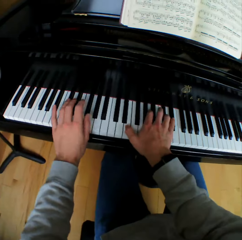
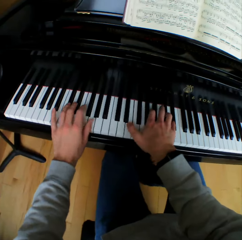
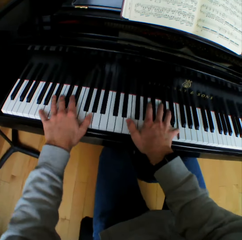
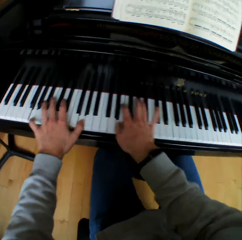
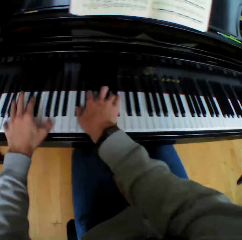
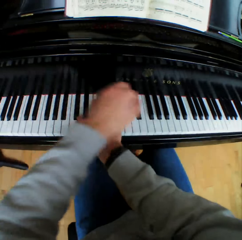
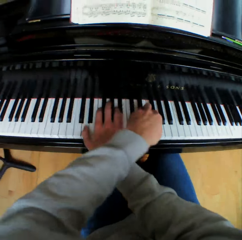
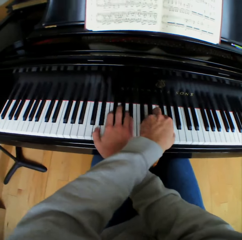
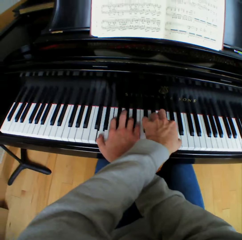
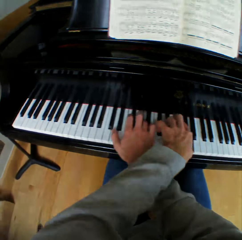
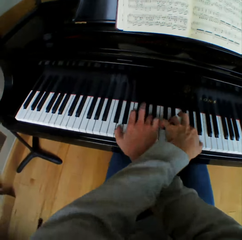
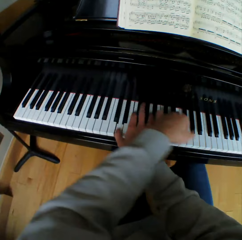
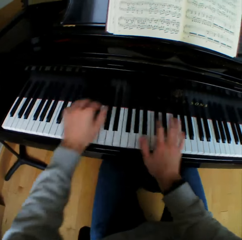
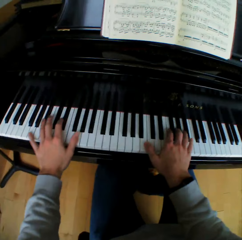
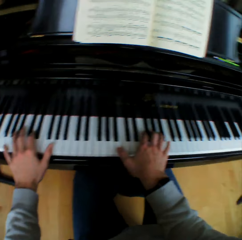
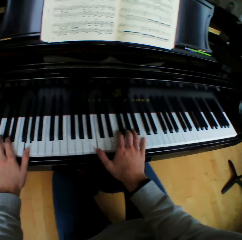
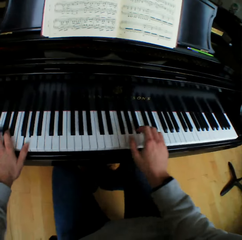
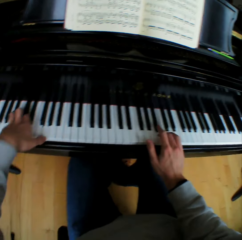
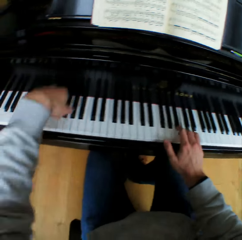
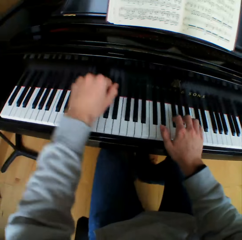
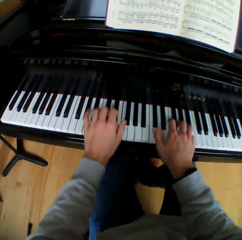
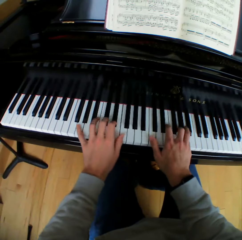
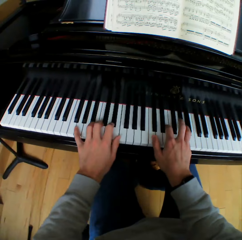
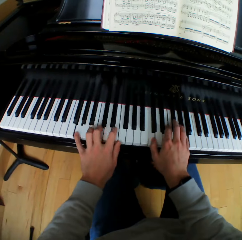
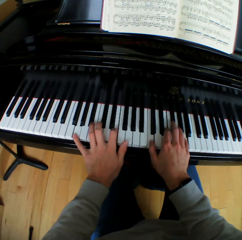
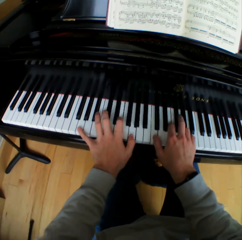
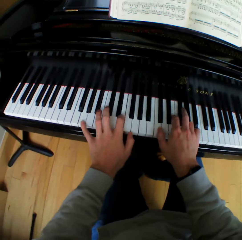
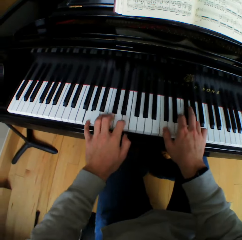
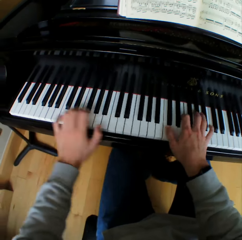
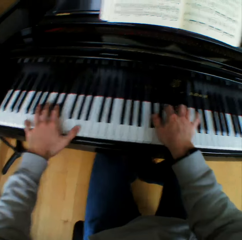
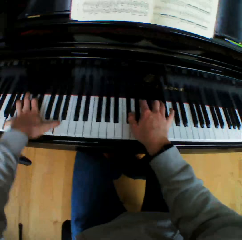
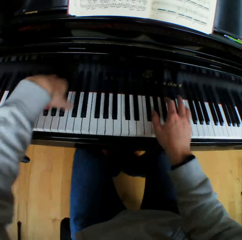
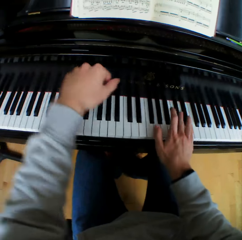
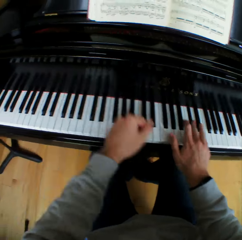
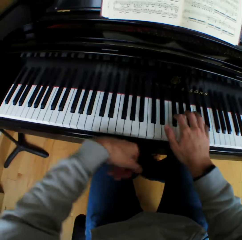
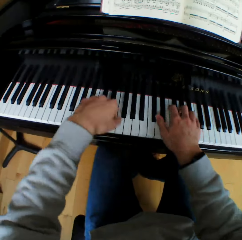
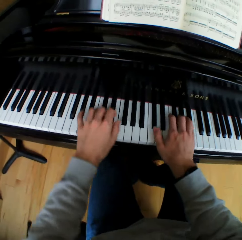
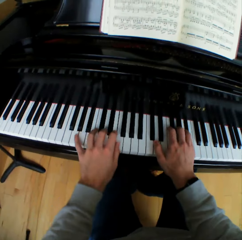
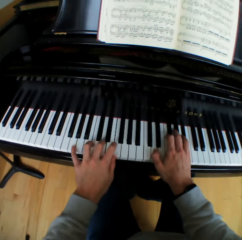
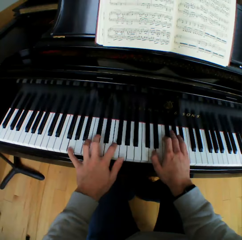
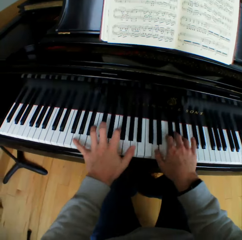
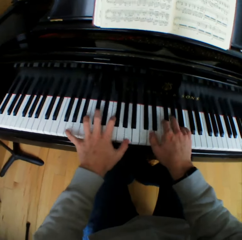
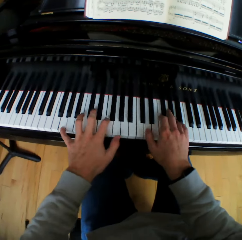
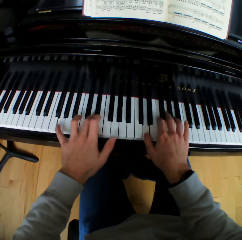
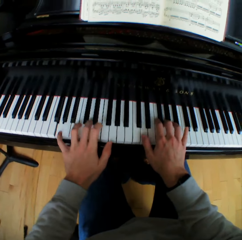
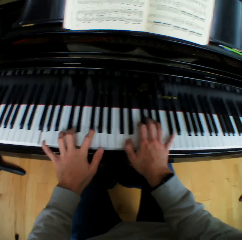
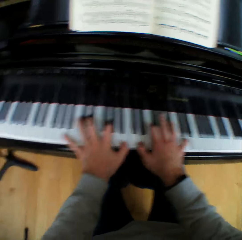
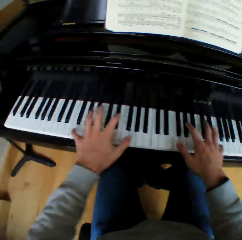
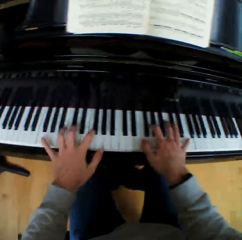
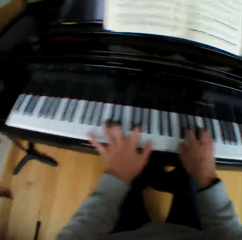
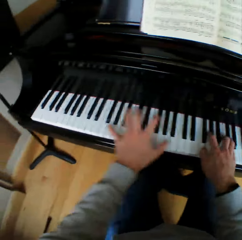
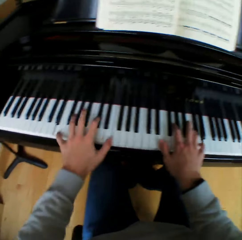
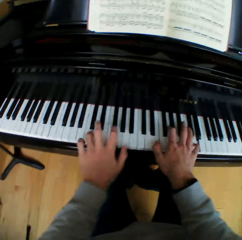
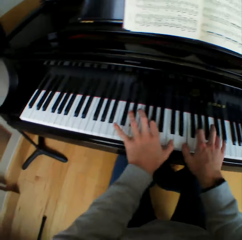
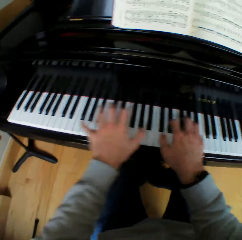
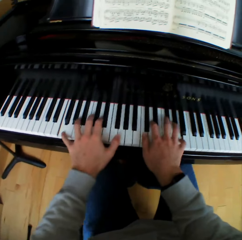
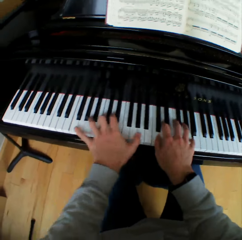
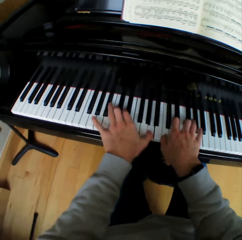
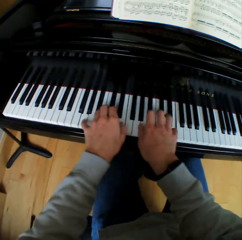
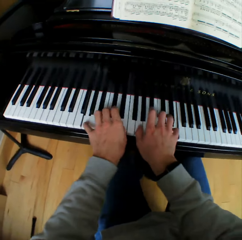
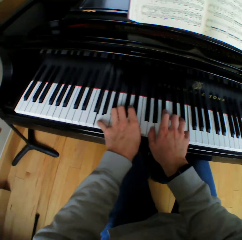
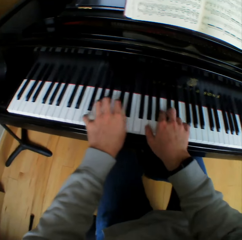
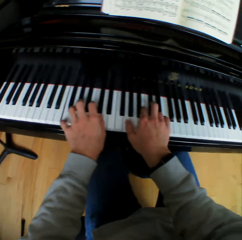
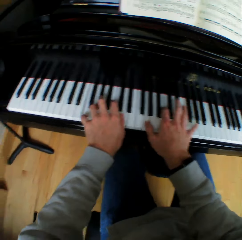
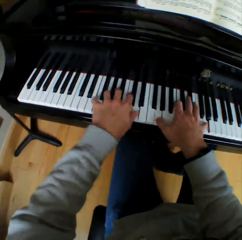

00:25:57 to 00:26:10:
The camera wearer plays the piano with both hands. He lifts his left hand across the right hand. He plays the piano with both hands. He lifts his left hand across the right hand. He plays the piano with both hands. He lifts his left hand. He plays the piano with both hands. He lifts his left hand. He plays the piano with both hands.

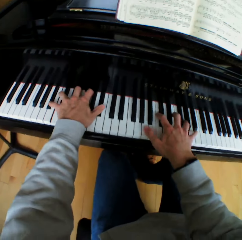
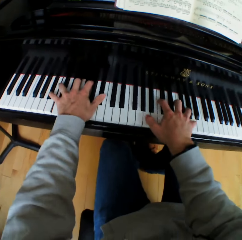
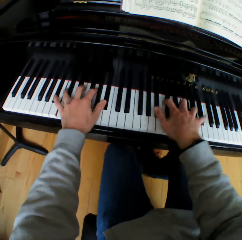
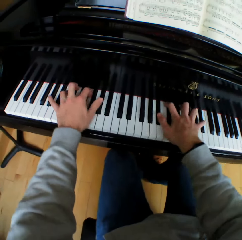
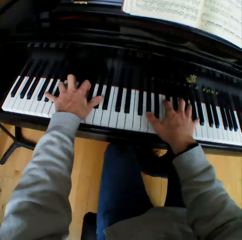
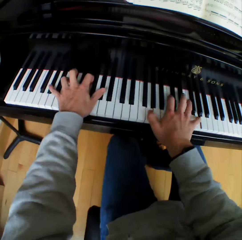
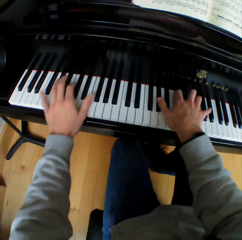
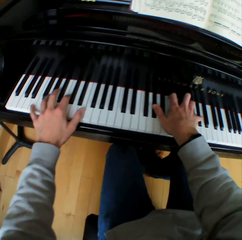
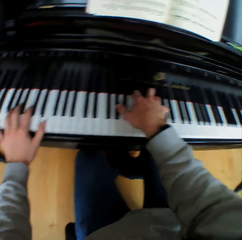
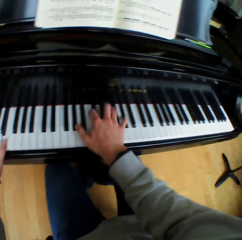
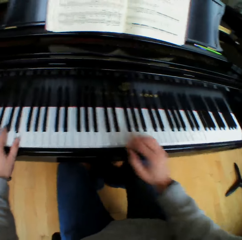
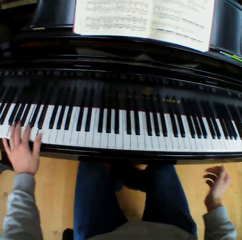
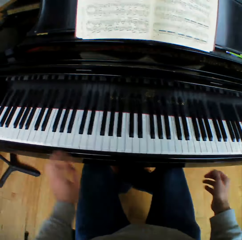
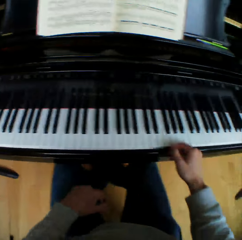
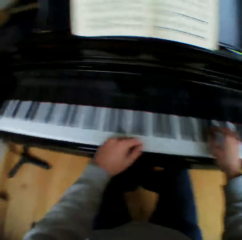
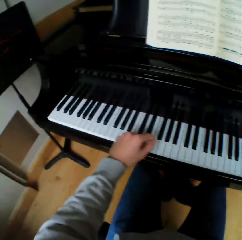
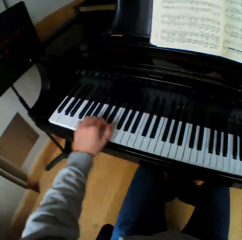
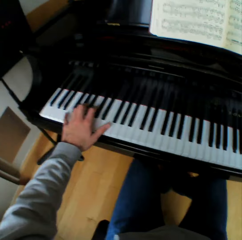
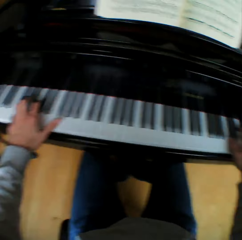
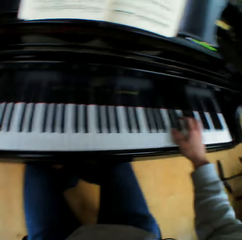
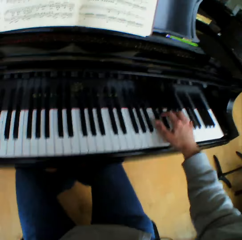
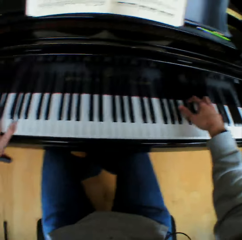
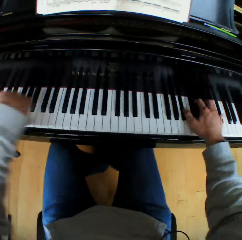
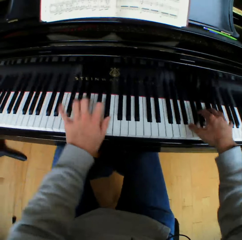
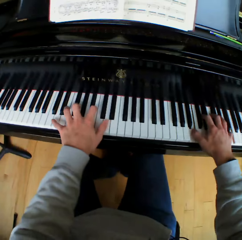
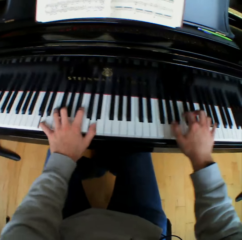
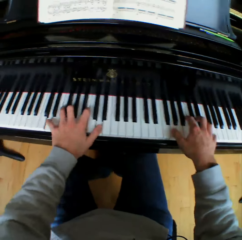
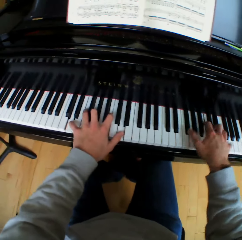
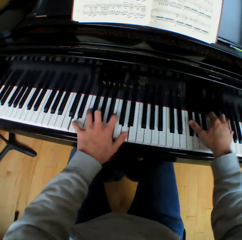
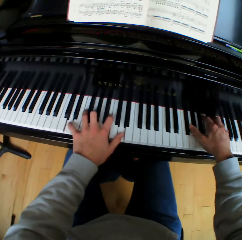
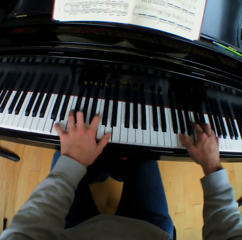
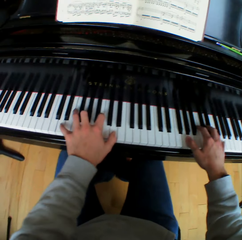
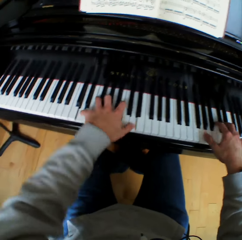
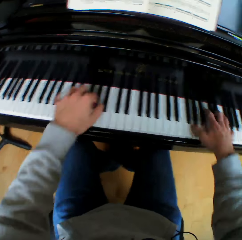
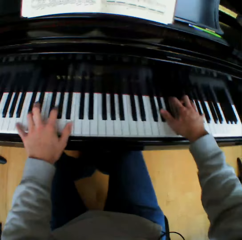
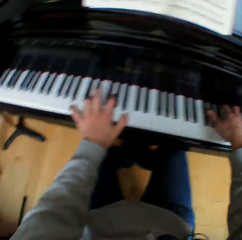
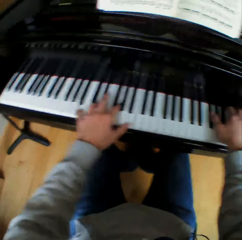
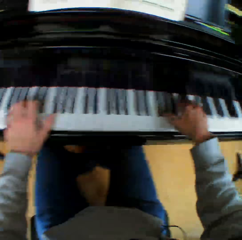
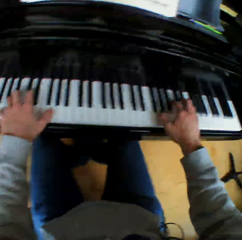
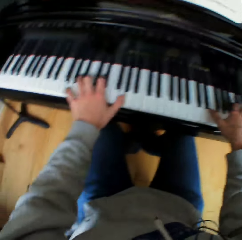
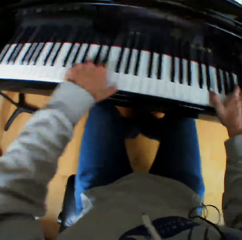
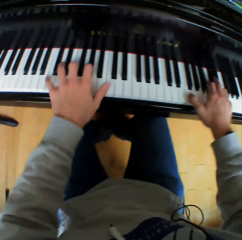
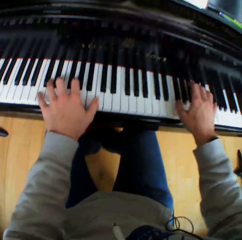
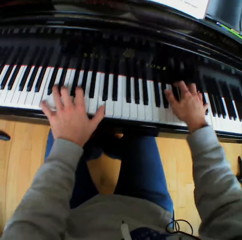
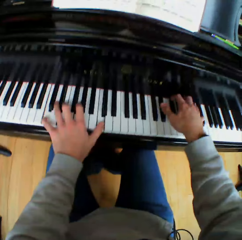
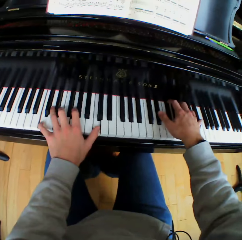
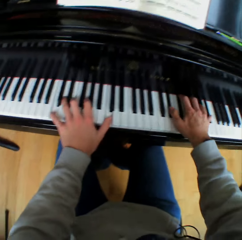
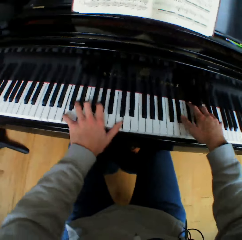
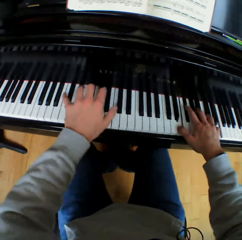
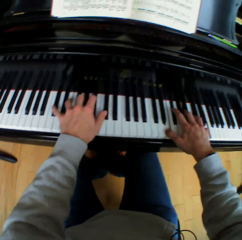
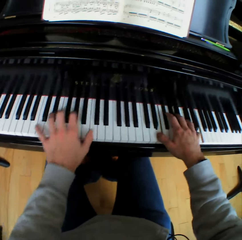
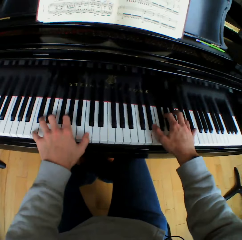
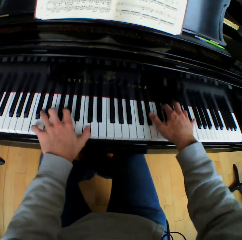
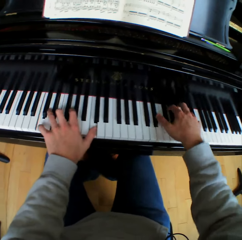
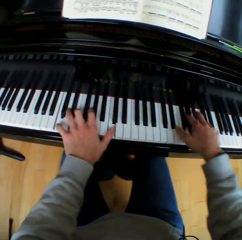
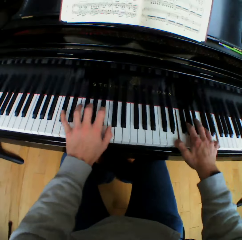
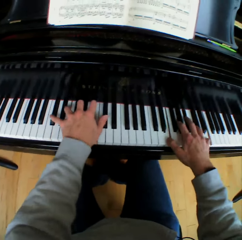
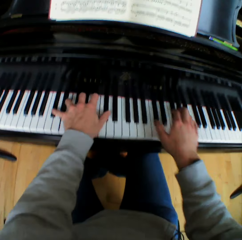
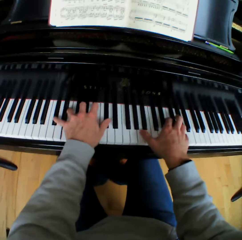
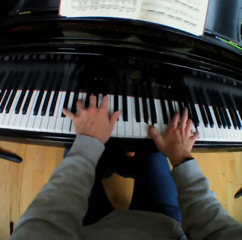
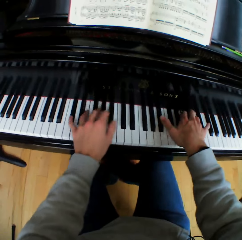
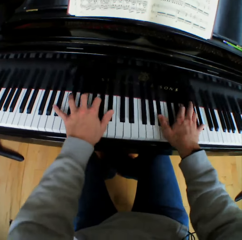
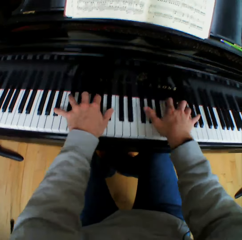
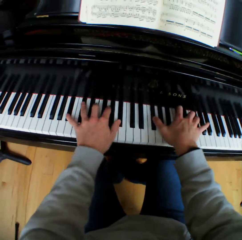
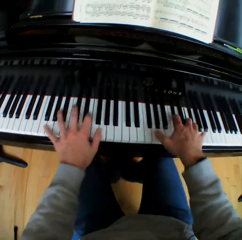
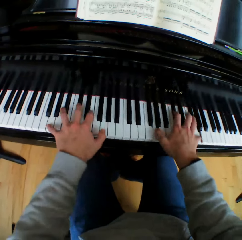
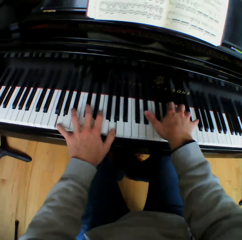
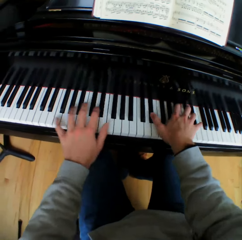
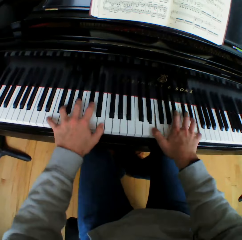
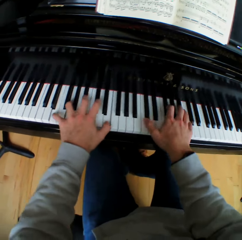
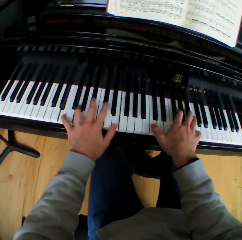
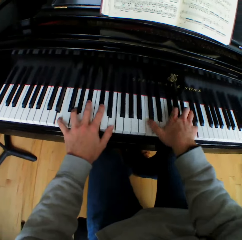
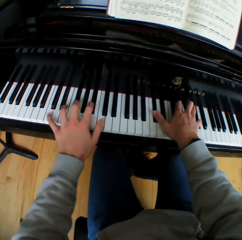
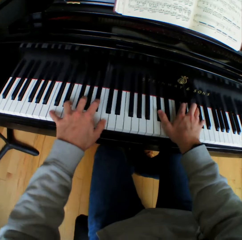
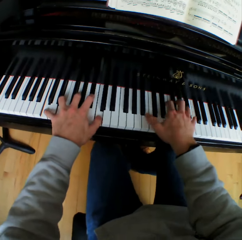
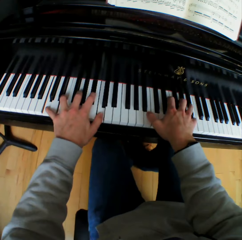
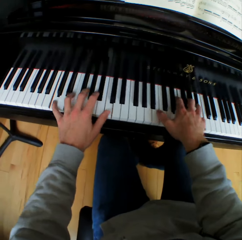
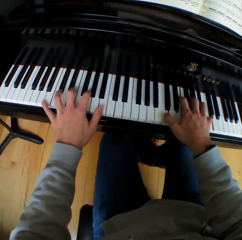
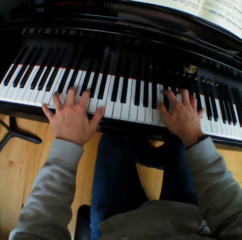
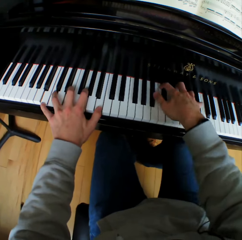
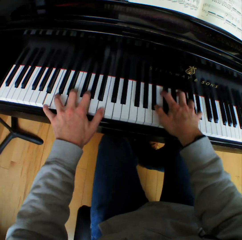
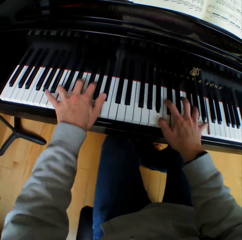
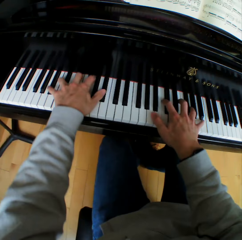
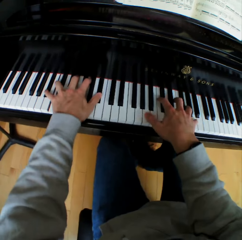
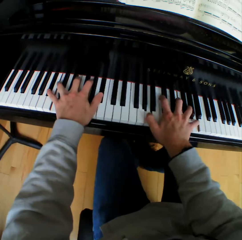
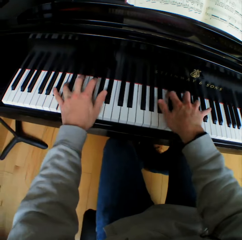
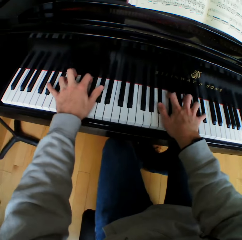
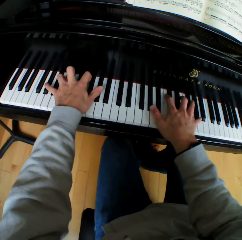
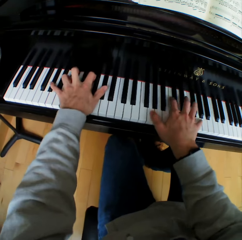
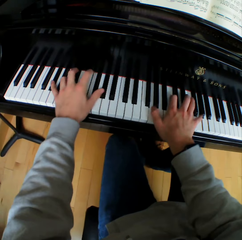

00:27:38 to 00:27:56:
The camera wearer takes both hands off the piano keys. He plays the piano with both hands.
